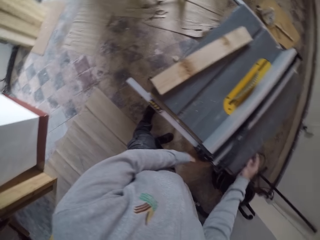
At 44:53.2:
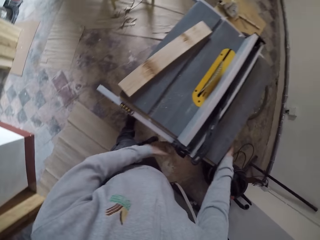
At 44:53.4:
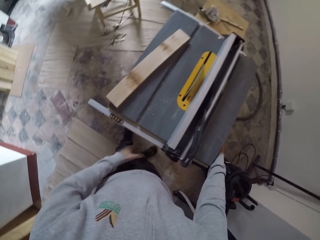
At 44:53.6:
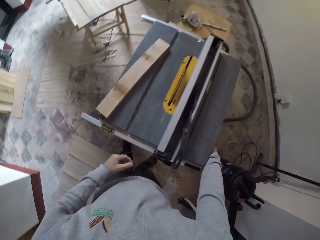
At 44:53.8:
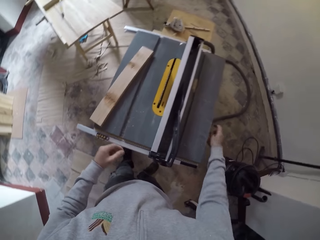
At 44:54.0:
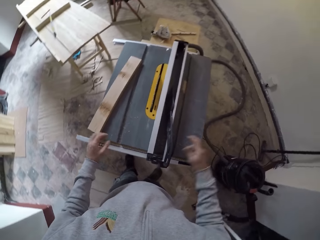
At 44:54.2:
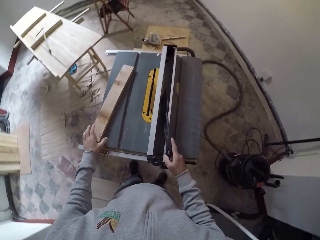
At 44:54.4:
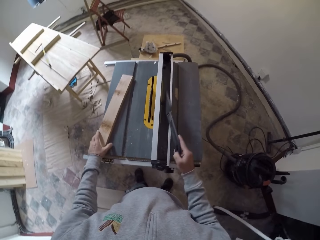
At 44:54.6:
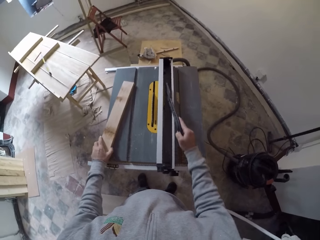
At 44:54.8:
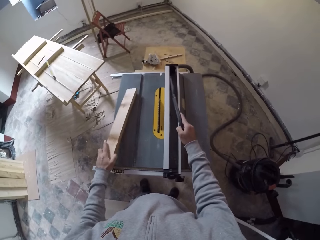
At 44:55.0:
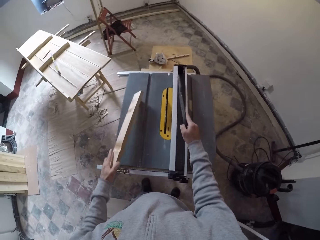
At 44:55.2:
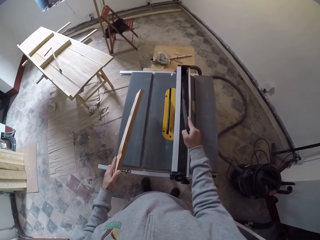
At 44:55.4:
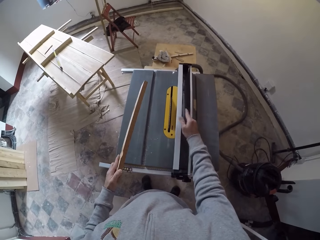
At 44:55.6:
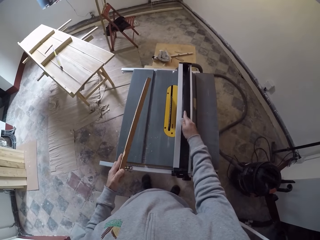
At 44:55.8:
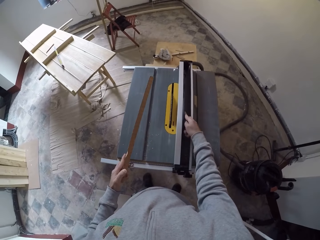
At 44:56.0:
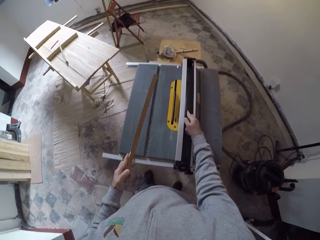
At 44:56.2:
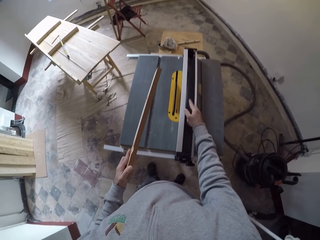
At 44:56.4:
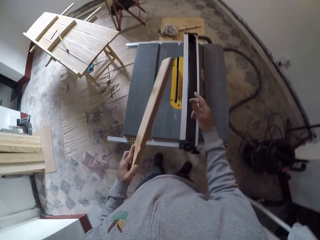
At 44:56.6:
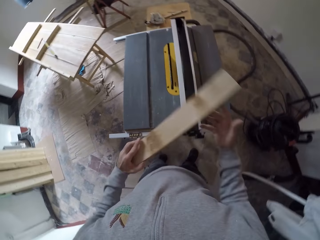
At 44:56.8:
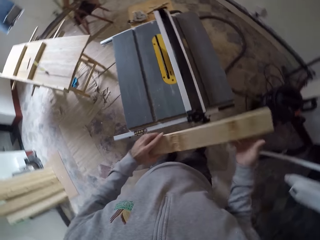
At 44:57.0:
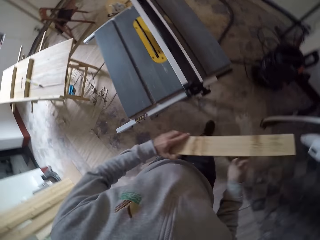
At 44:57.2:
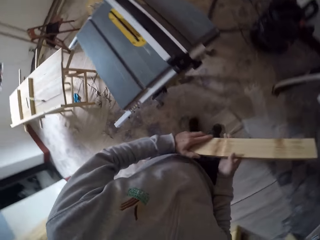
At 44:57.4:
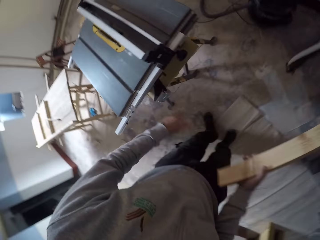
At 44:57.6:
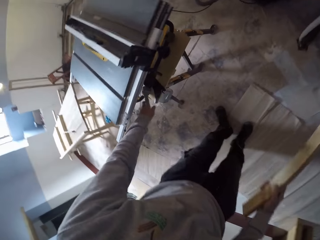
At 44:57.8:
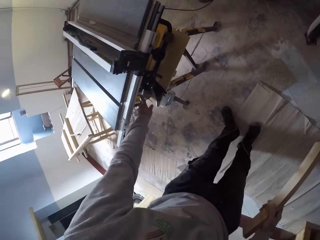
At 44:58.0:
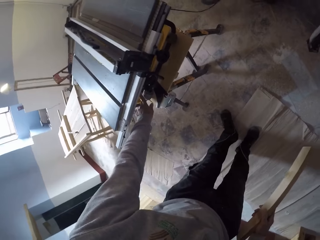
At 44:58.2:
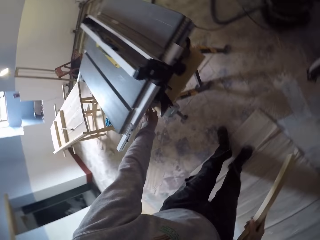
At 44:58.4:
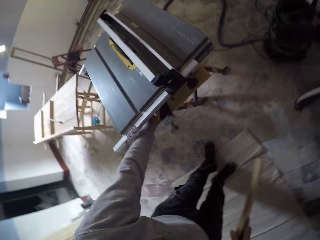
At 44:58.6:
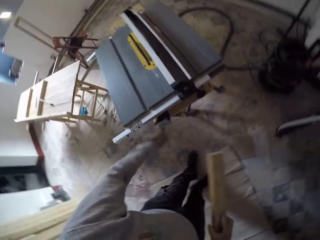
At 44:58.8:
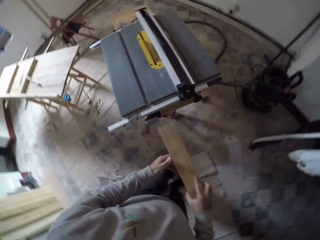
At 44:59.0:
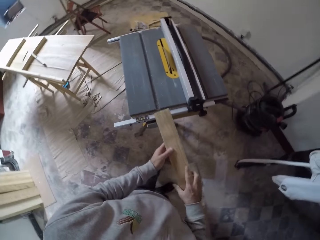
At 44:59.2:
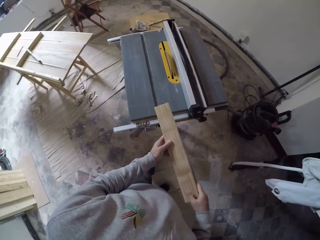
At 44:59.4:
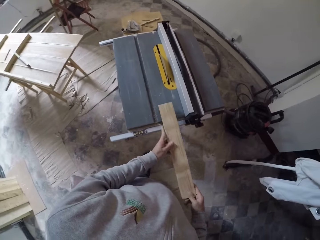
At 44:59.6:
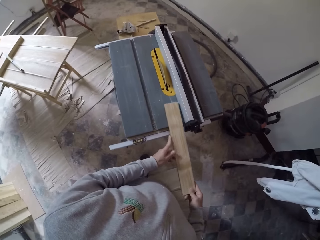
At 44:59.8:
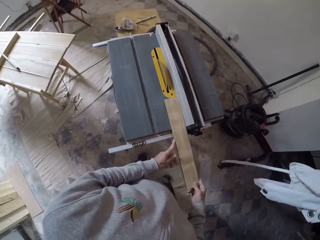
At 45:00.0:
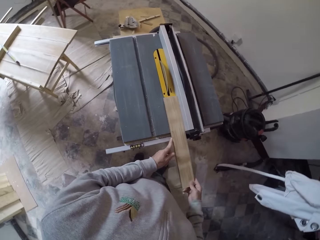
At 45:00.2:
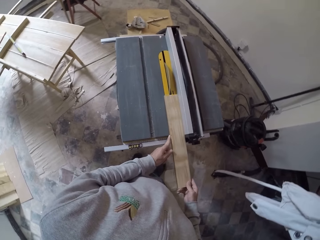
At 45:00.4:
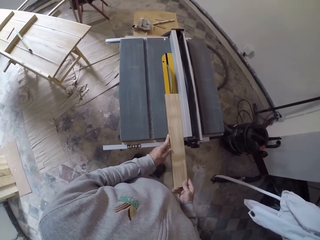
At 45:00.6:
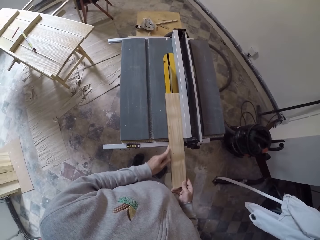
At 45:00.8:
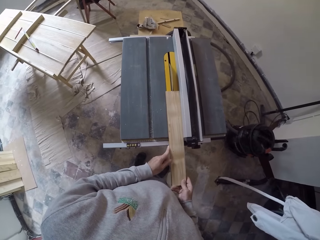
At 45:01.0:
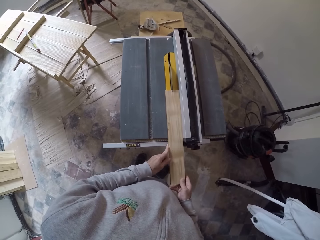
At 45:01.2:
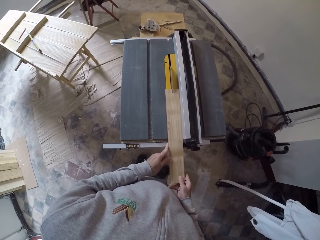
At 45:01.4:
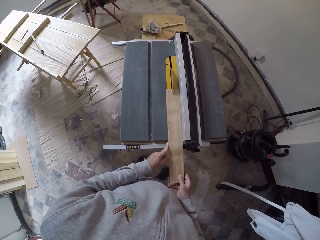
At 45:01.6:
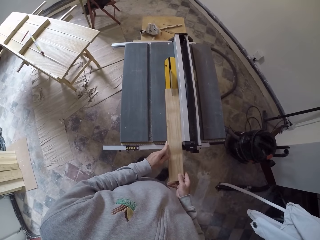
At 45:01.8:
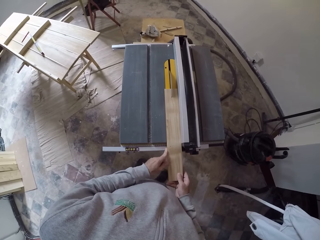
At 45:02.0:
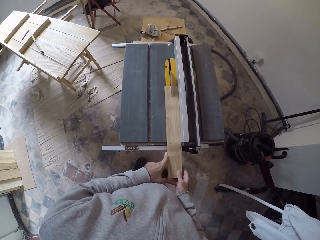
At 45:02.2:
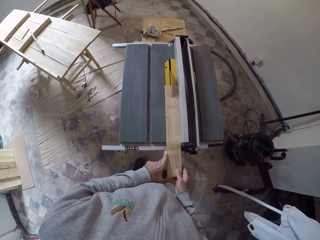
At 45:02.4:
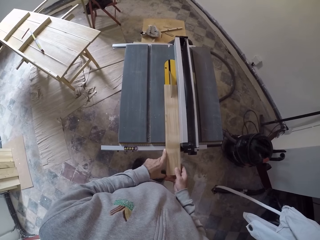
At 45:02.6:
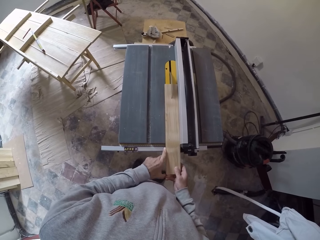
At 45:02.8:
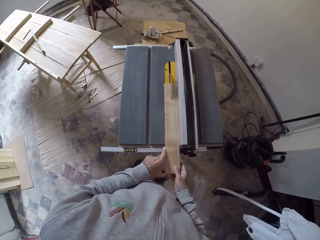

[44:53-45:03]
The camera wearer puts a push stick in the rip fence. They pick up a wood. They switch on the table saw. They put the smaller wood on the cutting machine. They cut the wood with the table saw.

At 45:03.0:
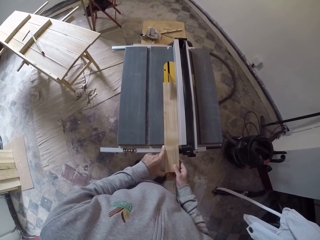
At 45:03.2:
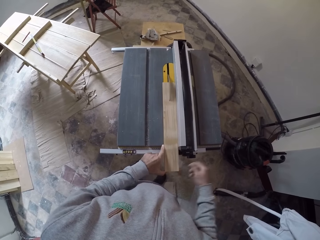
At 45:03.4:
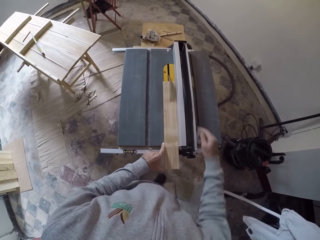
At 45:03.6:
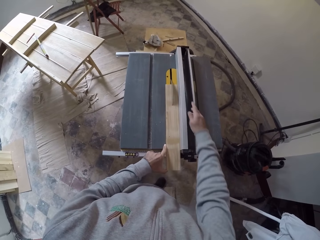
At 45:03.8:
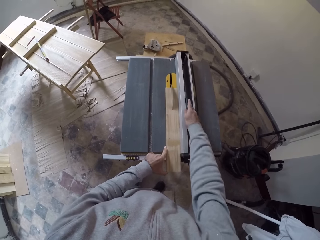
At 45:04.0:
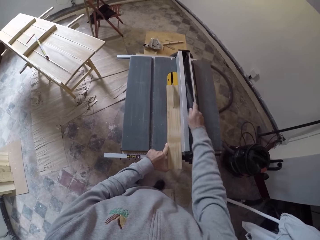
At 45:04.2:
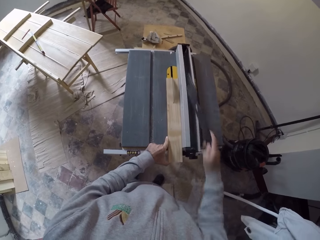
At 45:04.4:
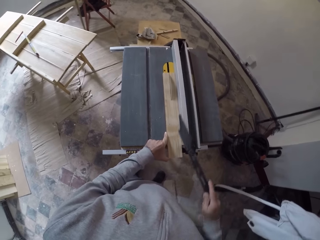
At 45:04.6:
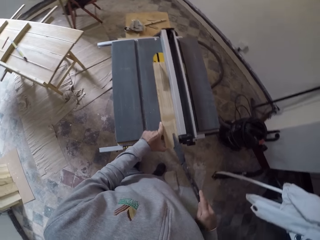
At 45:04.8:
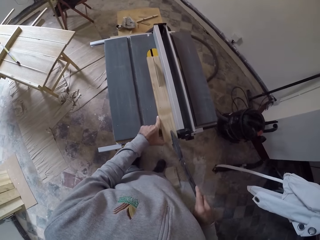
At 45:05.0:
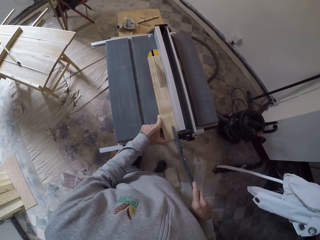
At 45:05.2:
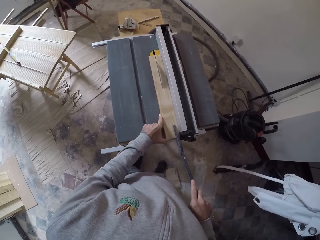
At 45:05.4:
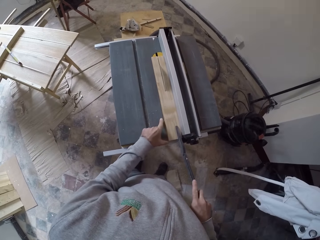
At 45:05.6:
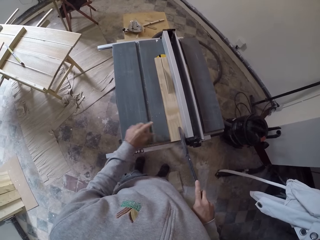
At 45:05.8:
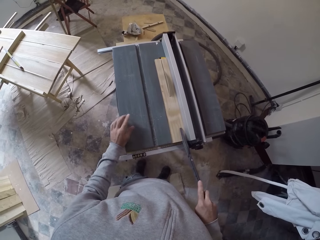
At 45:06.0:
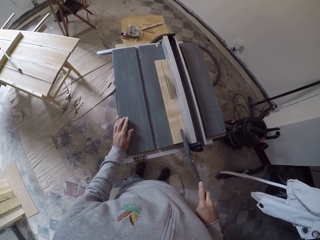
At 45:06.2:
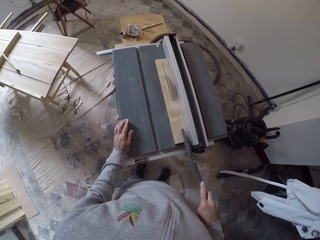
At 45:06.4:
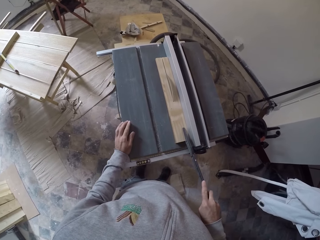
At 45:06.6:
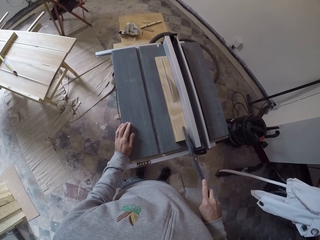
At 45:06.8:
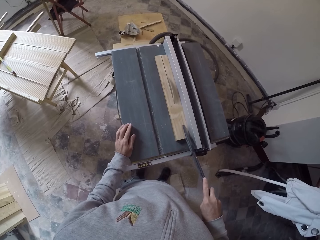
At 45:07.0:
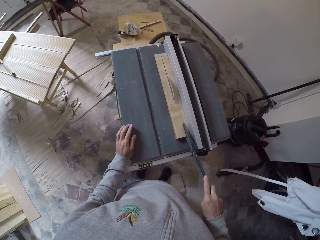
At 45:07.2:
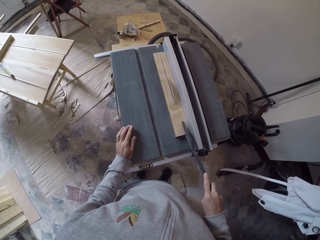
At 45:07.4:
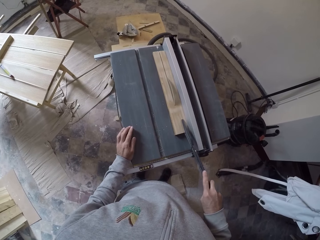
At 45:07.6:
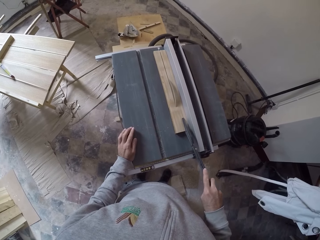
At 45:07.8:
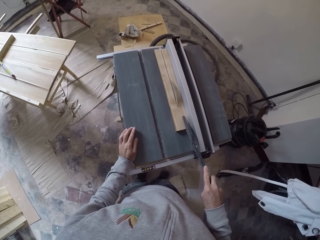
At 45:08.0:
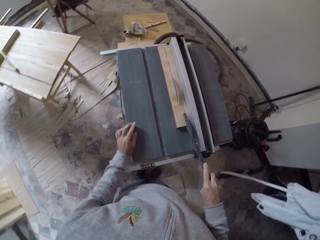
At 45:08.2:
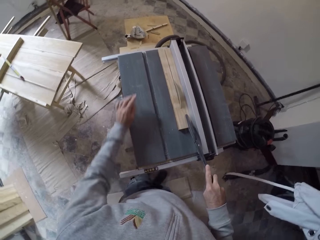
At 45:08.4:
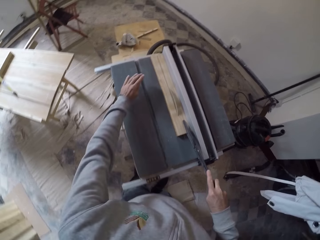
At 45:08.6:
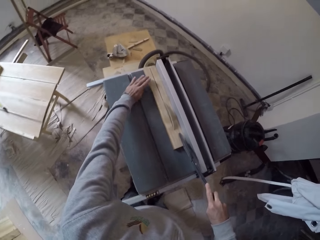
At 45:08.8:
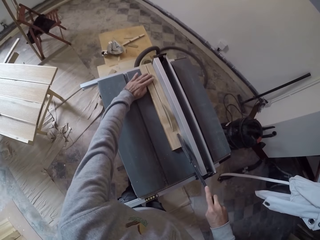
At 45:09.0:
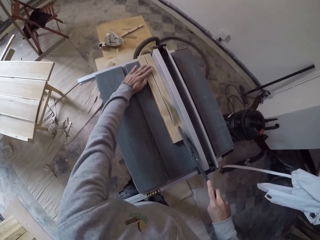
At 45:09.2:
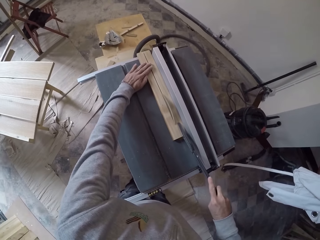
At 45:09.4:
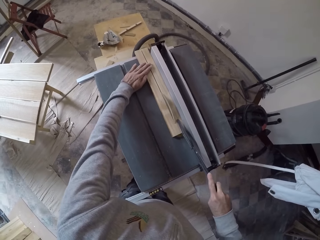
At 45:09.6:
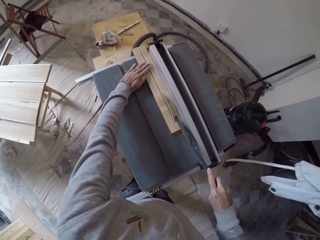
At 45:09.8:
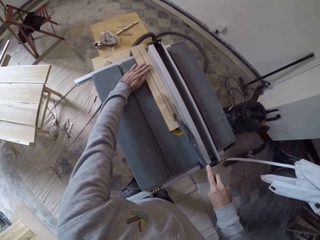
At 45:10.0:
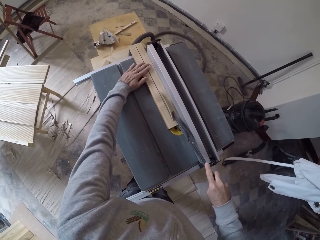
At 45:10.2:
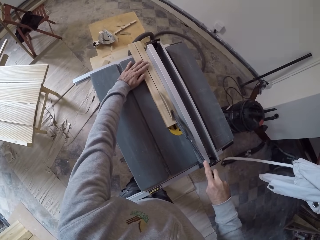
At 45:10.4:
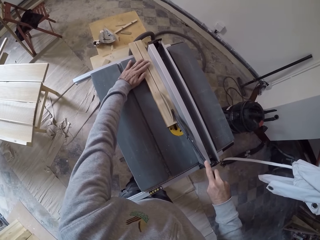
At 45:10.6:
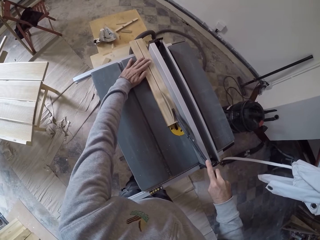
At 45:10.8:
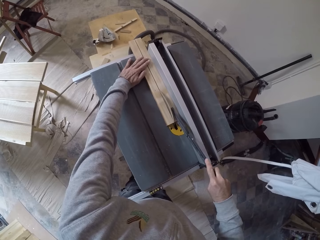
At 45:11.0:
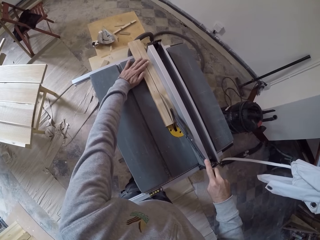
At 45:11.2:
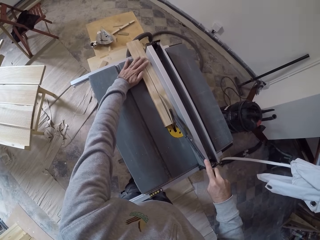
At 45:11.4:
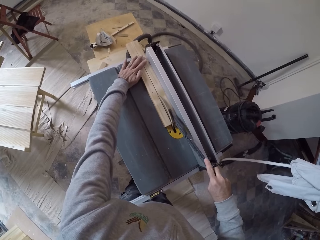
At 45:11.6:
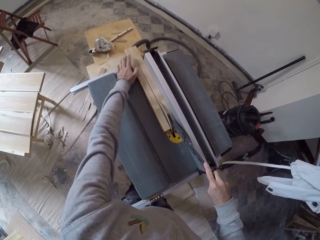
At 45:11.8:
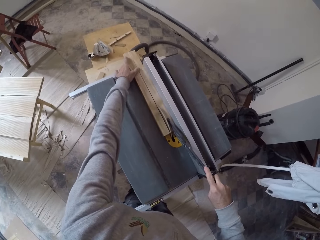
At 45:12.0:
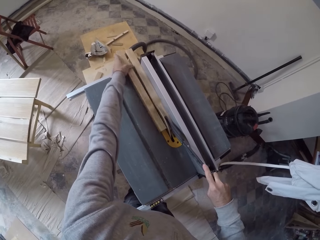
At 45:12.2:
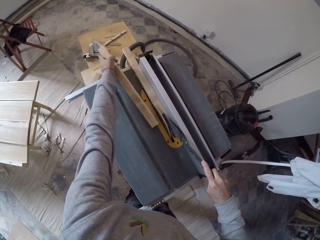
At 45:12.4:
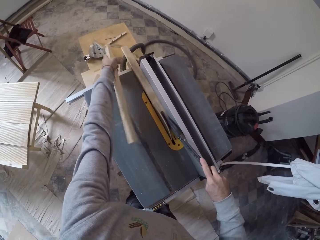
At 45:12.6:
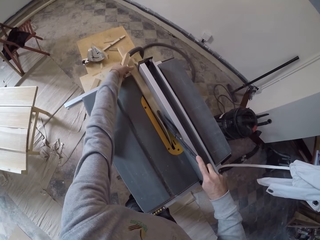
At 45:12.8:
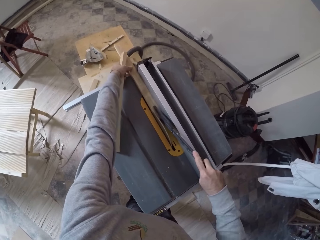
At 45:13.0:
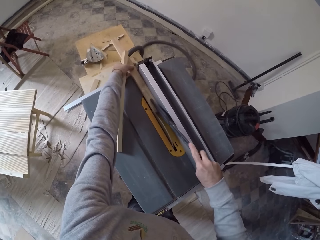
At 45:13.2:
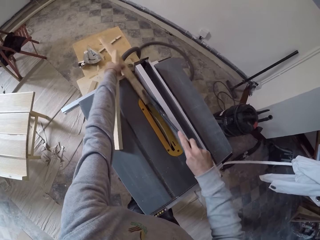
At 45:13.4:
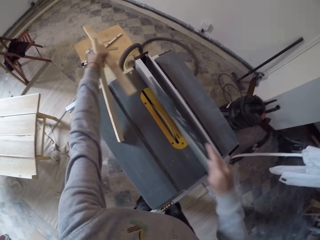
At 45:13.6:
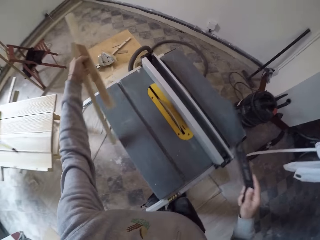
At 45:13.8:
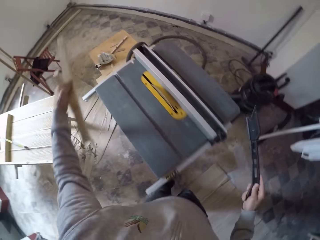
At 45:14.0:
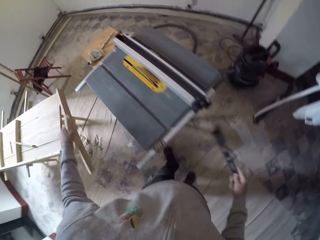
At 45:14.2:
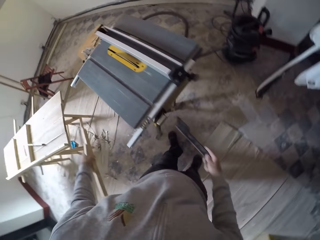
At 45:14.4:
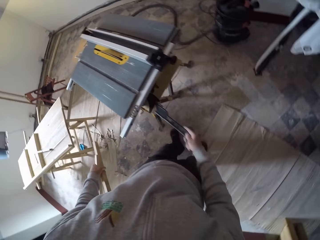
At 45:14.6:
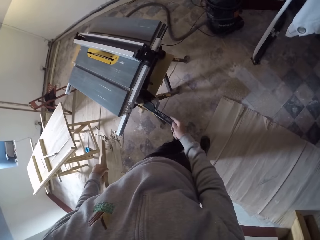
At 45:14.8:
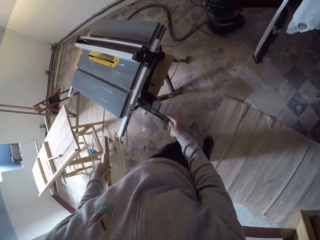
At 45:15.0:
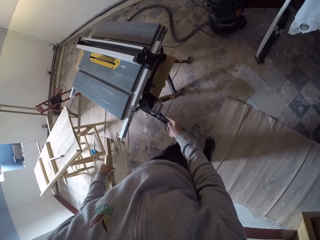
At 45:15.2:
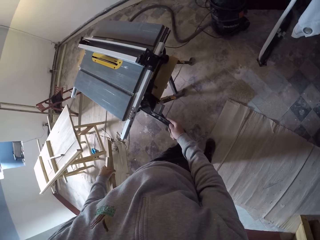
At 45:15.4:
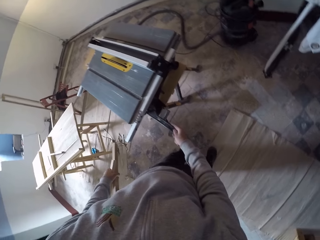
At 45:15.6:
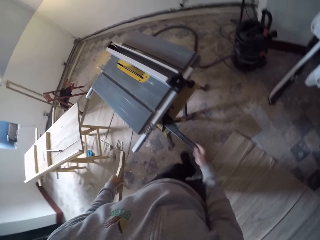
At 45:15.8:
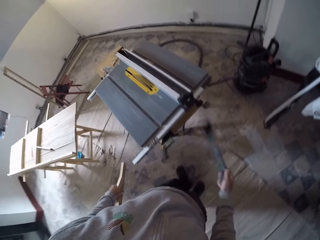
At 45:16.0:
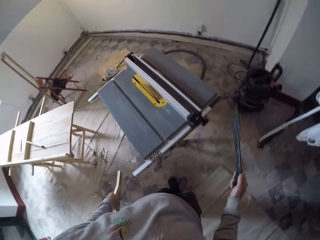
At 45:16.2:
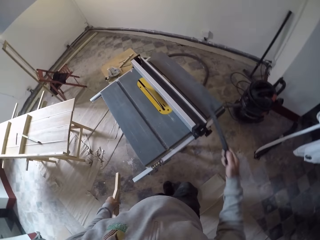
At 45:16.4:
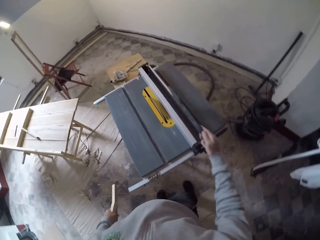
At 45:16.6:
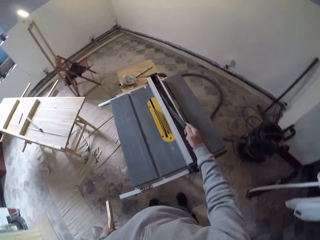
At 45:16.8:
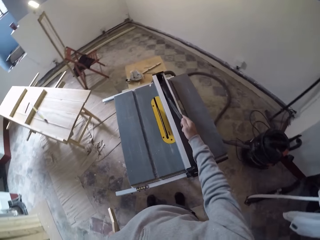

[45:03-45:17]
The camera wearer picks up a push stick. They push the wood with the stick. They take the pieces of wood. They put the table saw wood pusher on the table saw.
